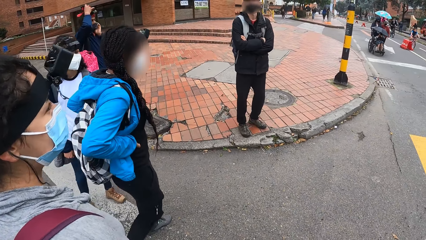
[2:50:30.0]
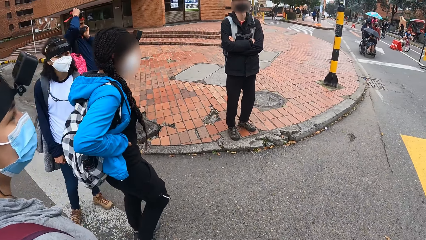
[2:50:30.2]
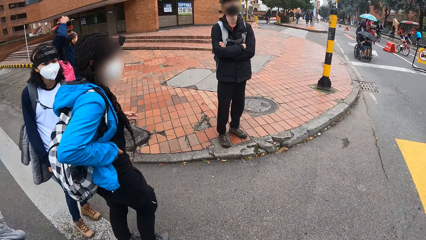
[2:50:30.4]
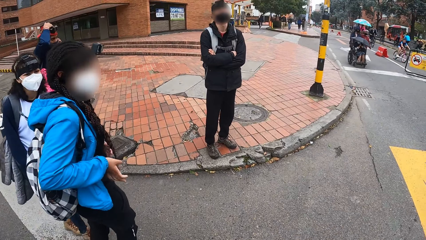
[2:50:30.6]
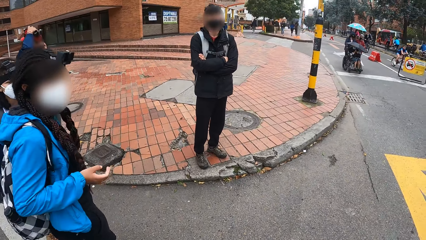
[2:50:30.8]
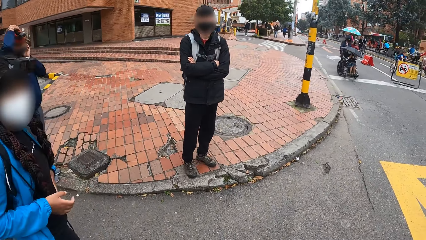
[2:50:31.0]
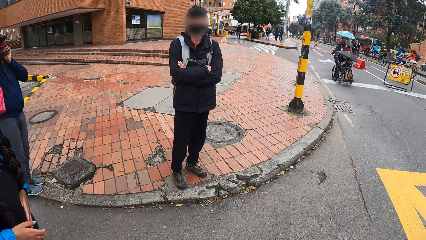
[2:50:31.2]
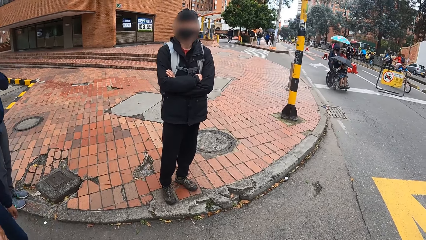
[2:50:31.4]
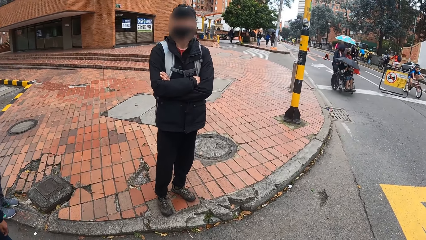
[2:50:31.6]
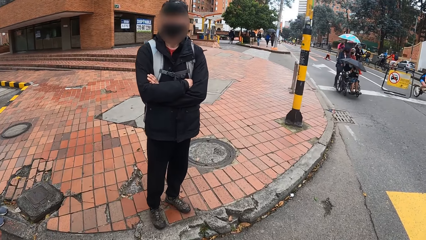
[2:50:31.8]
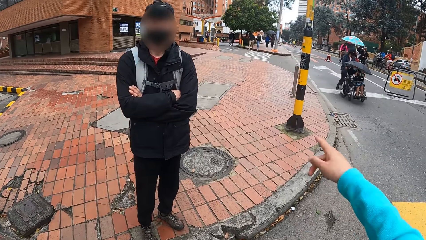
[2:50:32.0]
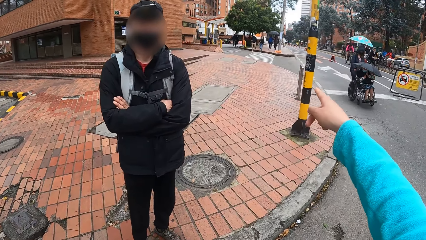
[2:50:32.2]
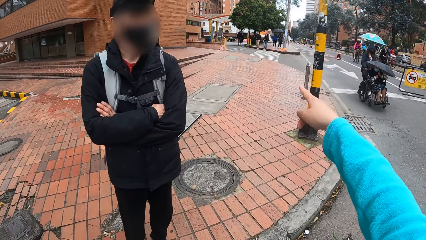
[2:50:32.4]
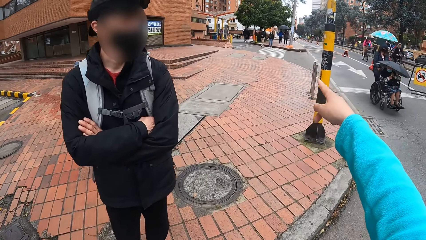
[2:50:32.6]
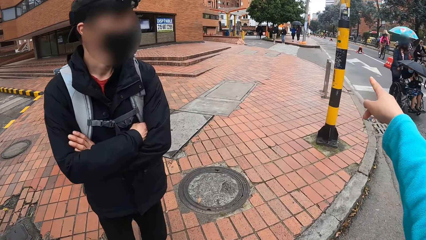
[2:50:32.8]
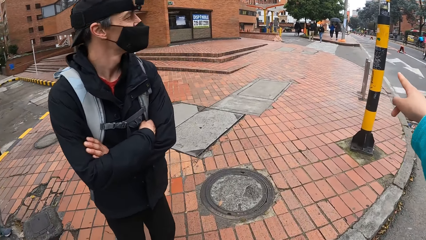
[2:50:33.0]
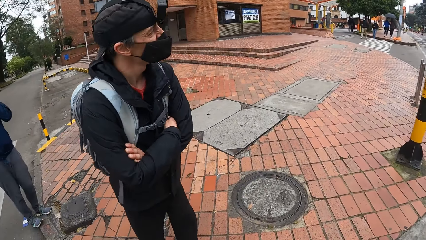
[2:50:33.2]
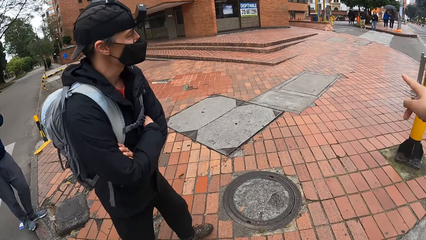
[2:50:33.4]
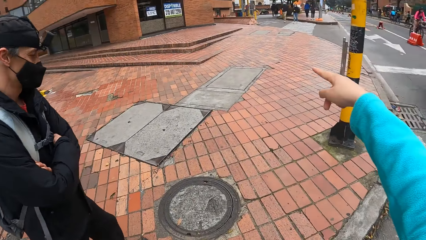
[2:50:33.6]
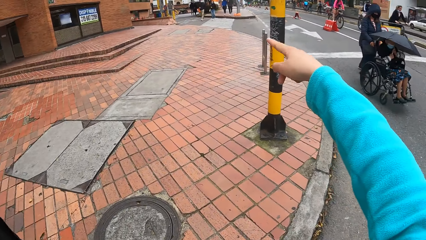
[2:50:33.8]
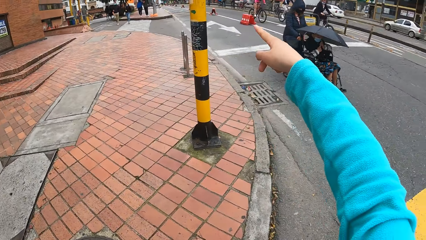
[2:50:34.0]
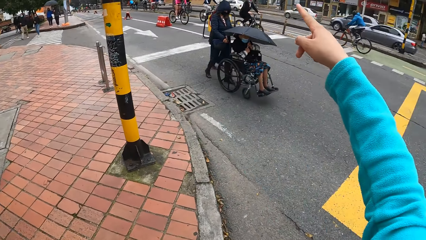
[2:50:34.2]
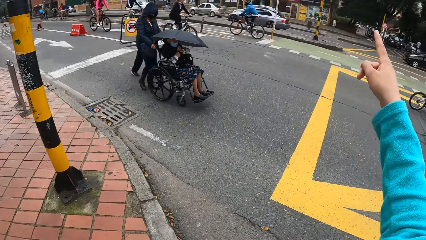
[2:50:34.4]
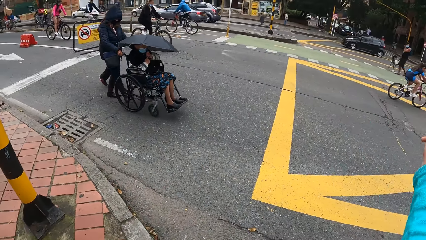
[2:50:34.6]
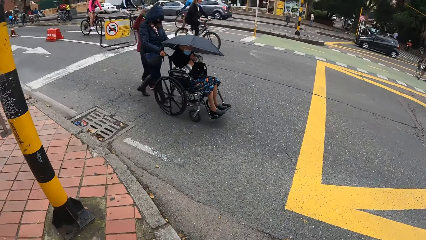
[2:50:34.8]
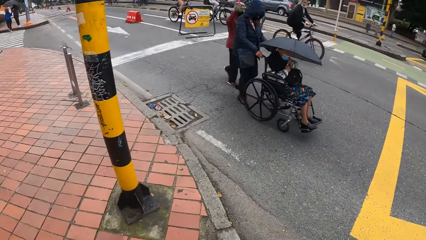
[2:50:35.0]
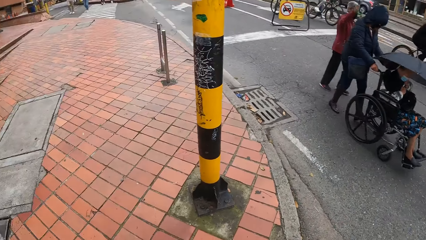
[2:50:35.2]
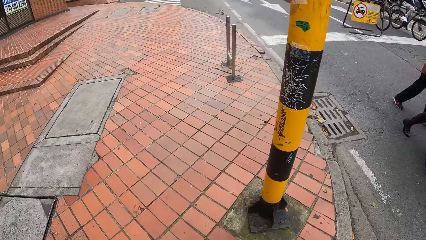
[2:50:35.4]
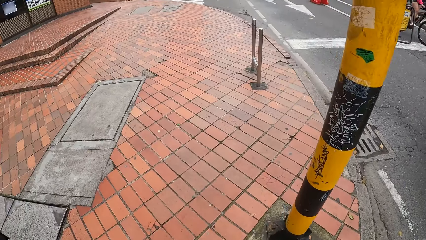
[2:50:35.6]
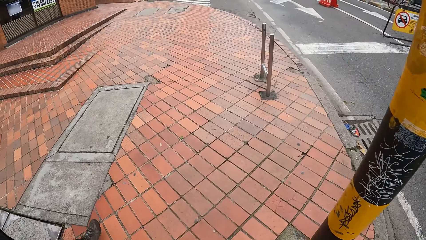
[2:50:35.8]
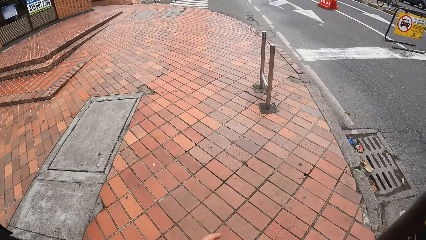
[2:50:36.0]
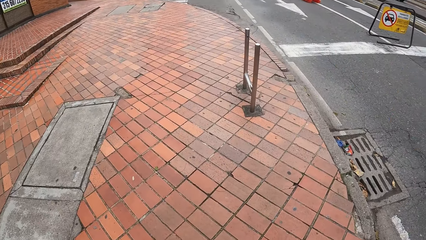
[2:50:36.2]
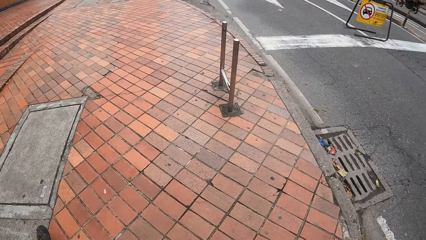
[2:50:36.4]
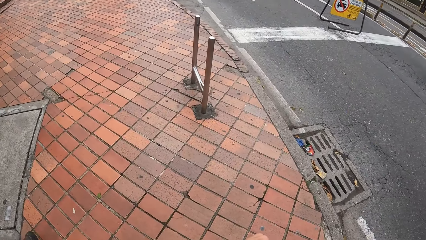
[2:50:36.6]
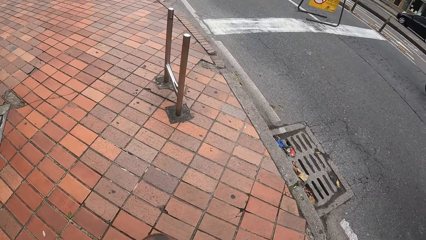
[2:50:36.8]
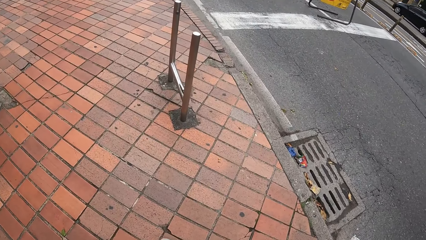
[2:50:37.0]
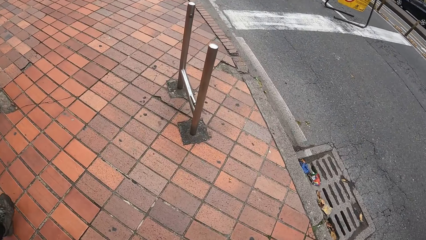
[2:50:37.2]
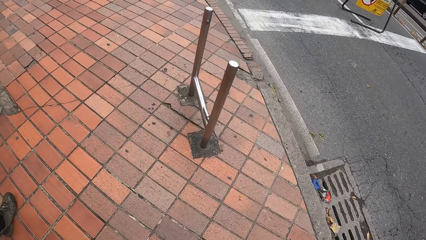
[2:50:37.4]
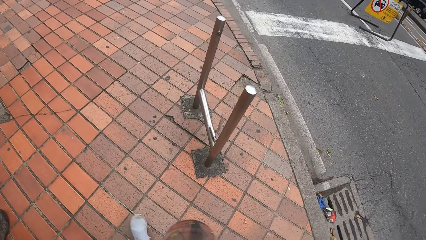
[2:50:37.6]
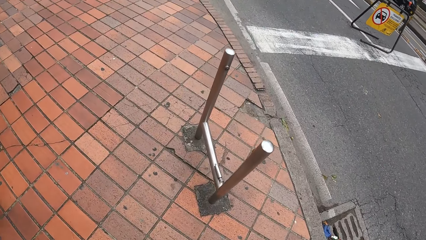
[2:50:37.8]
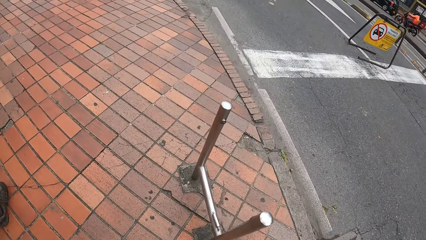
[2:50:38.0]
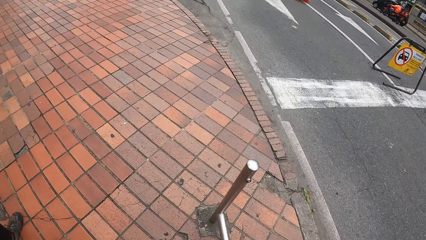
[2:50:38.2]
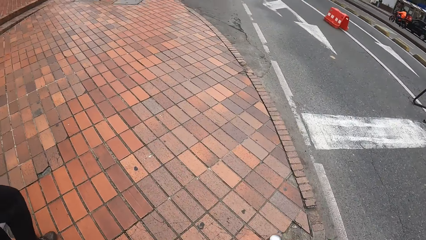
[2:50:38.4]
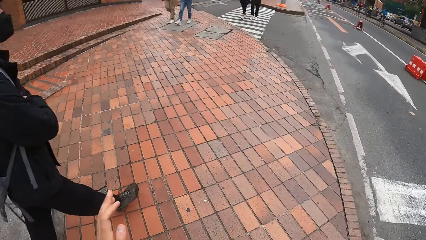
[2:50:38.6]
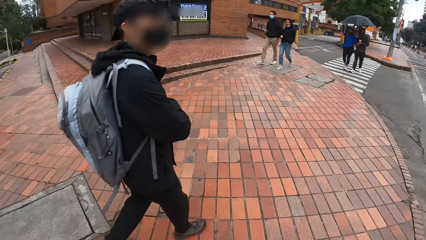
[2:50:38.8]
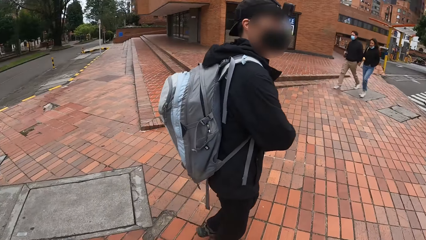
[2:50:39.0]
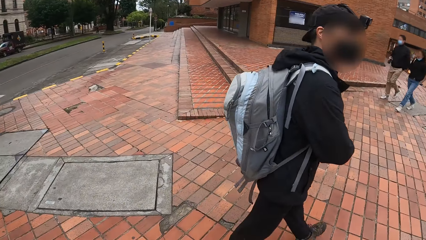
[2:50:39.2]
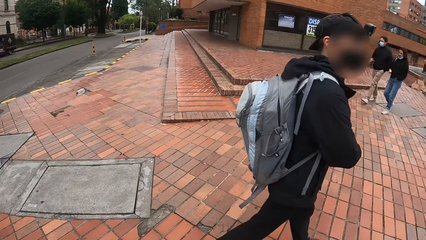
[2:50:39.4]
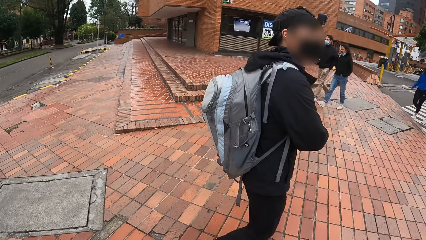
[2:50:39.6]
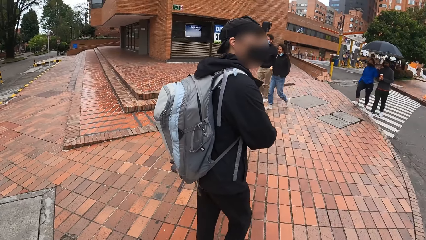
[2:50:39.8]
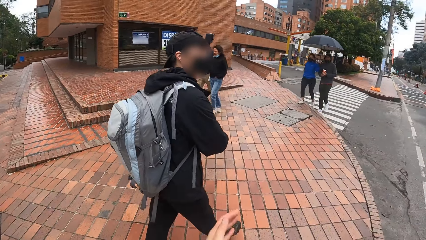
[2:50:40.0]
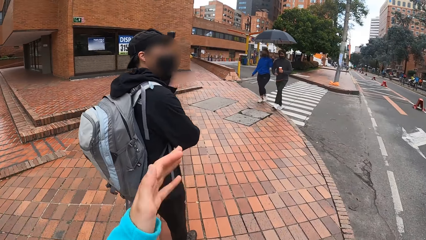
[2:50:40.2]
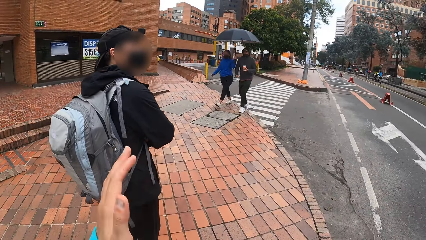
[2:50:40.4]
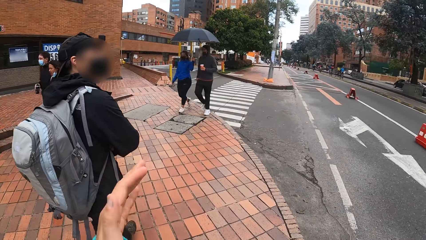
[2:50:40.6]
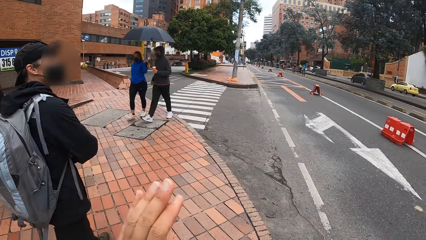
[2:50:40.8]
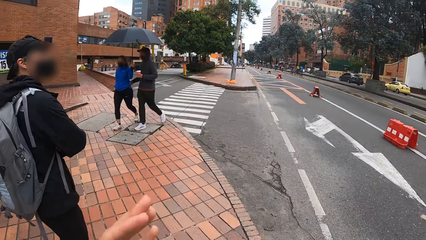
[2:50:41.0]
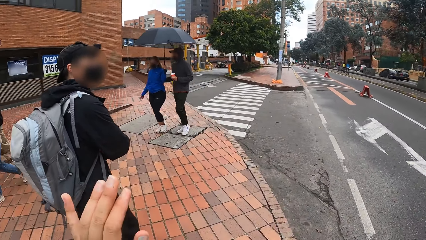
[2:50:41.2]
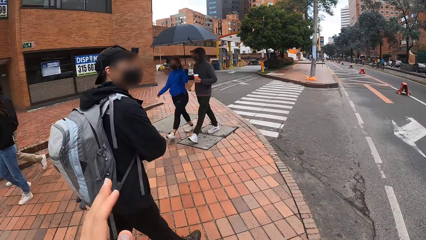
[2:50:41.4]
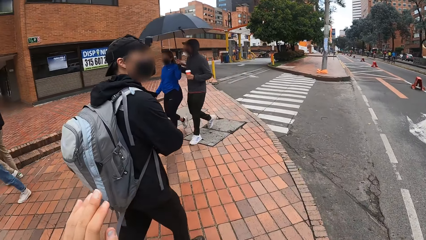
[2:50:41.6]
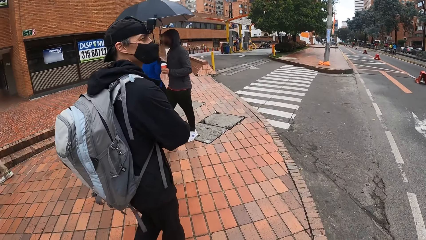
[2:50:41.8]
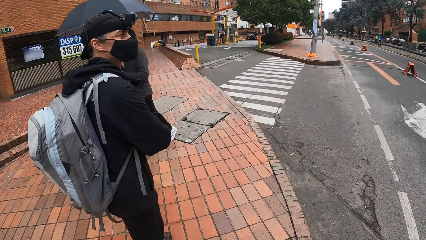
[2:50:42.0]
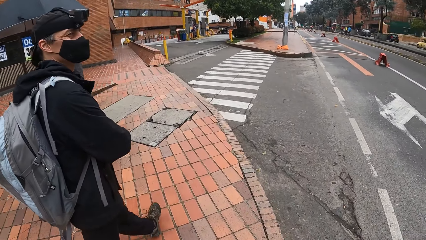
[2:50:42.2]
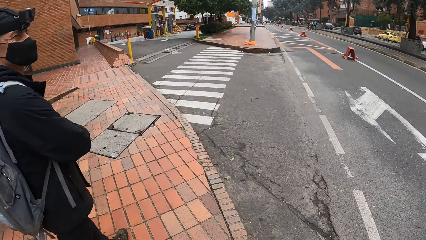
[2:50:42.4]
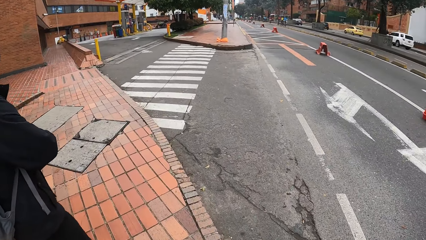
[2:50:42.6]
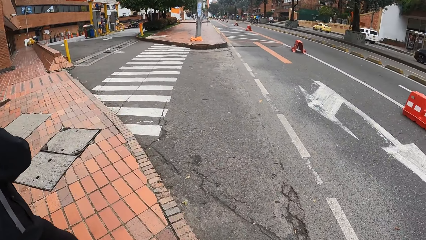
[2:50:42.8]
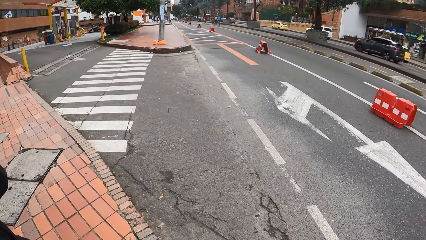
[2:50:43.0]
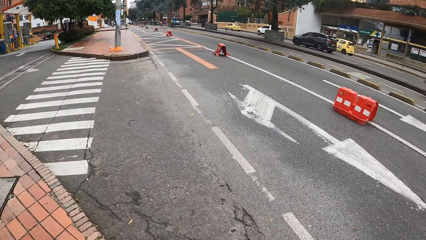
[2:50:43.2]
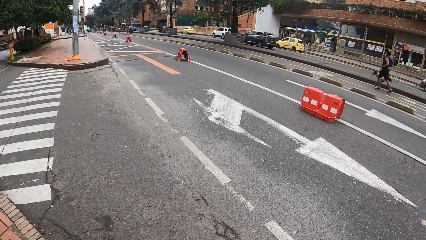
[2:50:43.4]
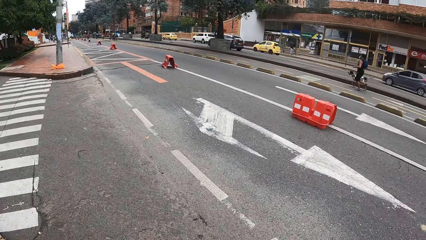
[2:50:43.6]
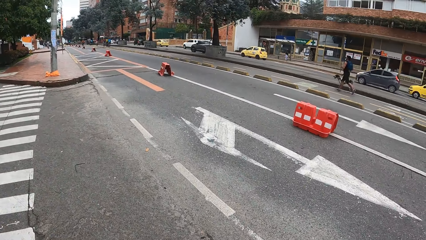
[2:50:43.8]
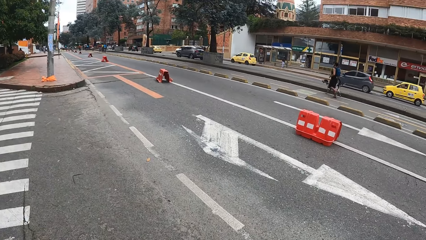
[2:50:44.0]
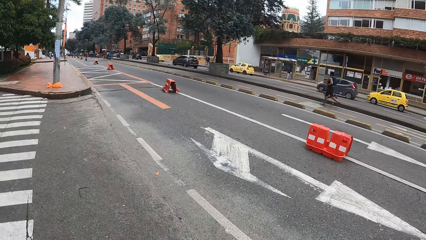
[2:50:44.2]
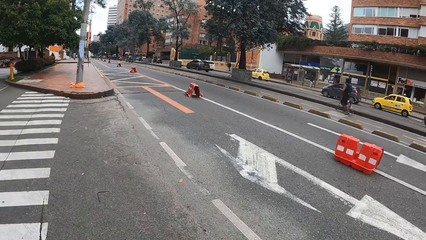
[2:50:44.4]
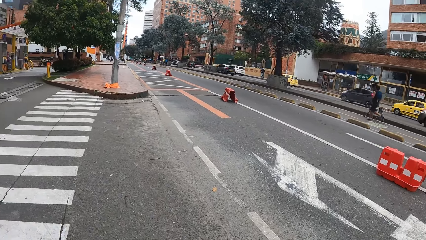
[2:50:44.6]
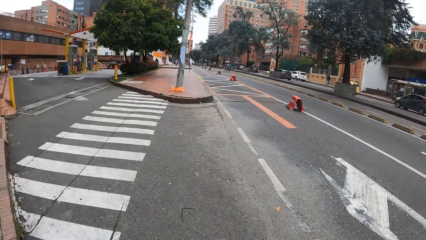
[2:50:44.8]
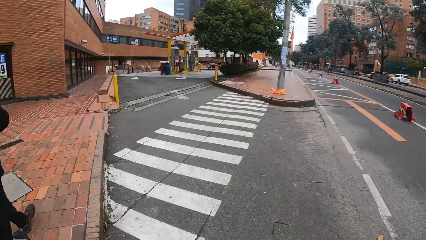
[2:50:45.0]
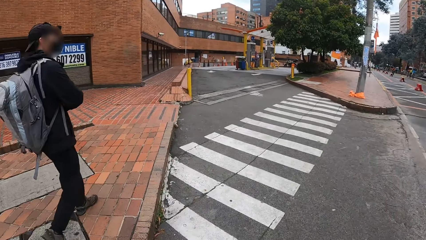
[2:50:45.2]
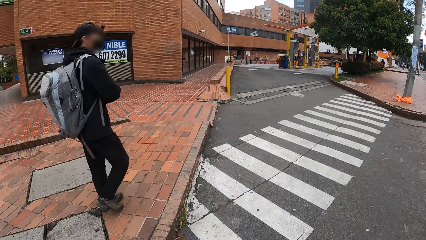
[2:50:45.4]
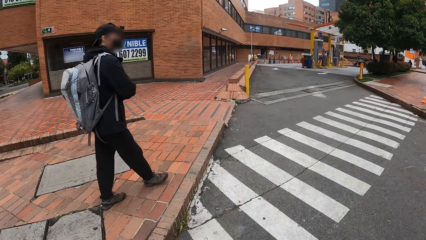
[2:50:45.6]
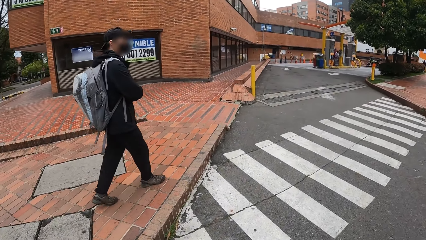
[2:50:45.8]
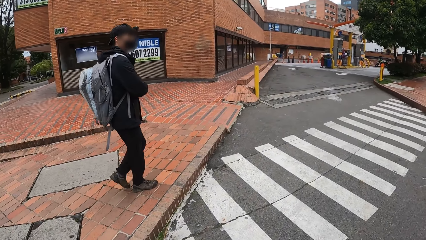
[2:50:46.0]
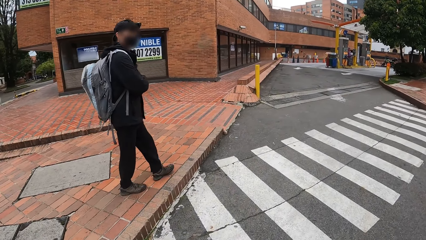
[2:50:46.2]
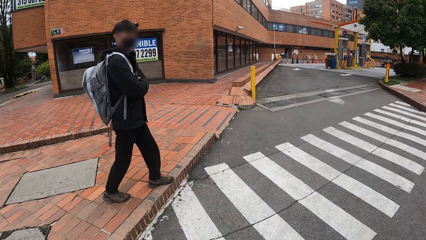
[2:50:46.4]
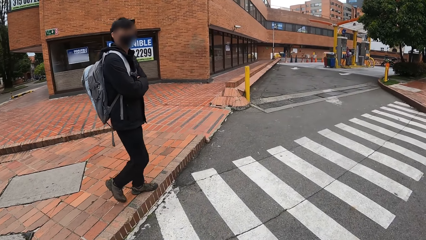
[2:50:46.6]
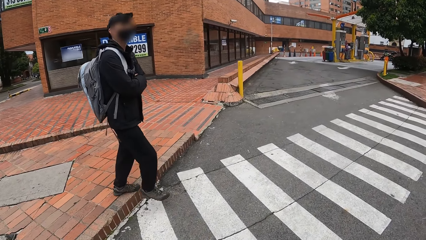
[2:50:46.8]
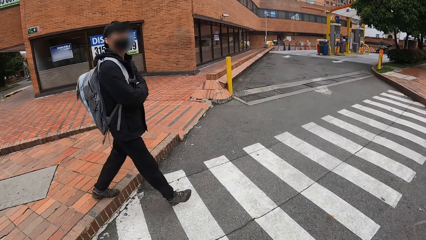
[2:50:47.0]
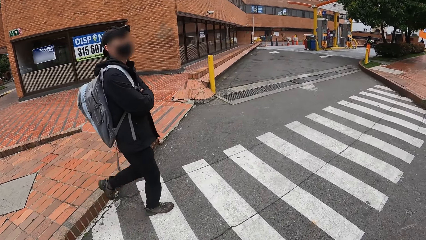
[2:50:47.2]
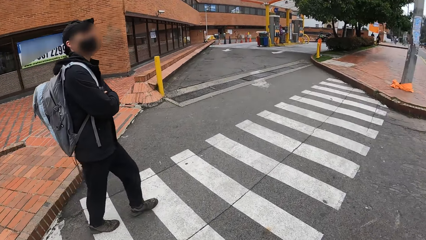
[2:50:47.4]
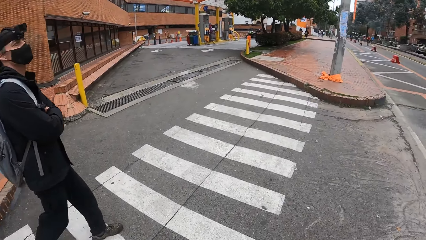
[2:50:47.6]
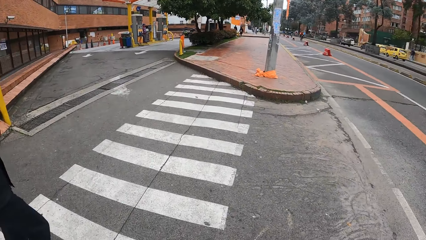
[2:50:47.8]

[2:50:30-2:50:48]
A man puts on the cap in his right hand. The camera wearer moves towards a person. She points her right hand toward a building. The person turns around. The camera wearer points forward. She walks on the pavement. She moves the left hand. The person walks beside the camera wearer. The camera wearer makes hand gestures with her left hand and moves the right hand. She turns around. She crosses the road with a man. The person walks beside the camera wearer.
